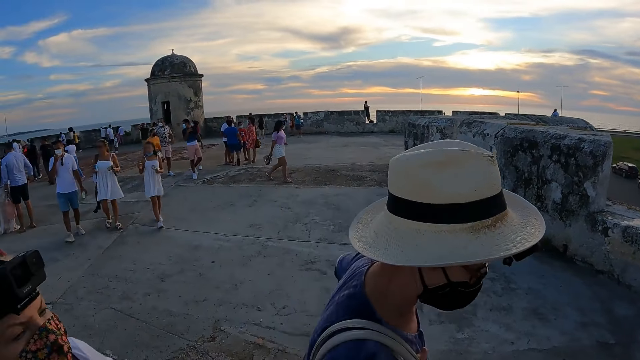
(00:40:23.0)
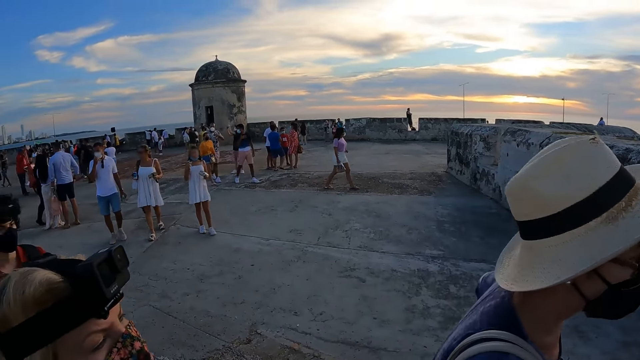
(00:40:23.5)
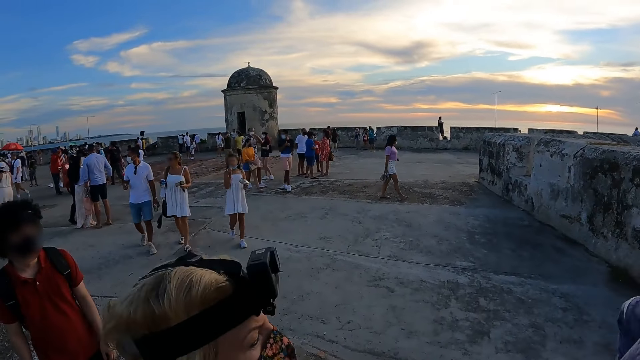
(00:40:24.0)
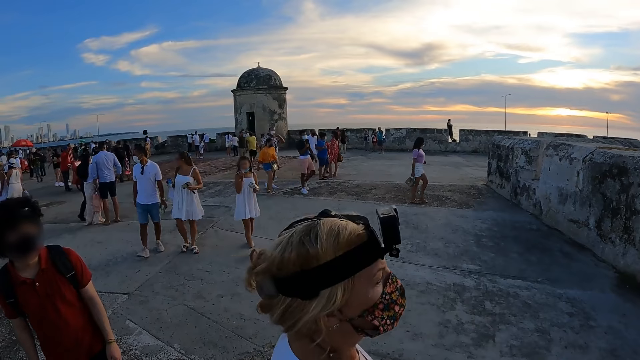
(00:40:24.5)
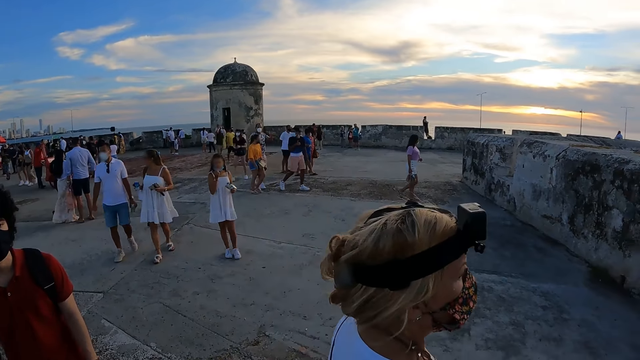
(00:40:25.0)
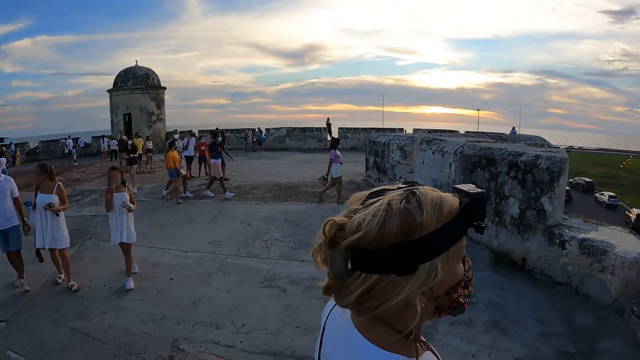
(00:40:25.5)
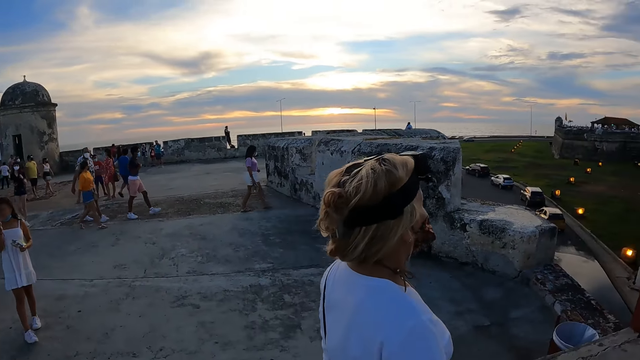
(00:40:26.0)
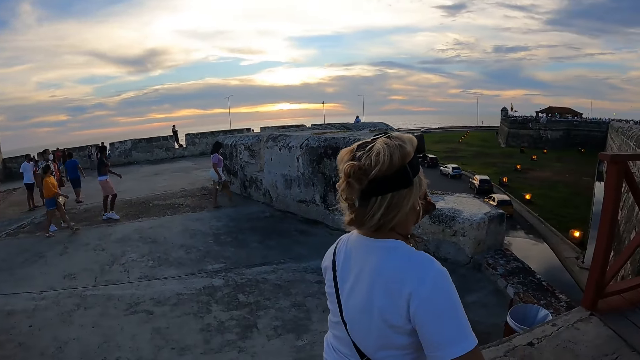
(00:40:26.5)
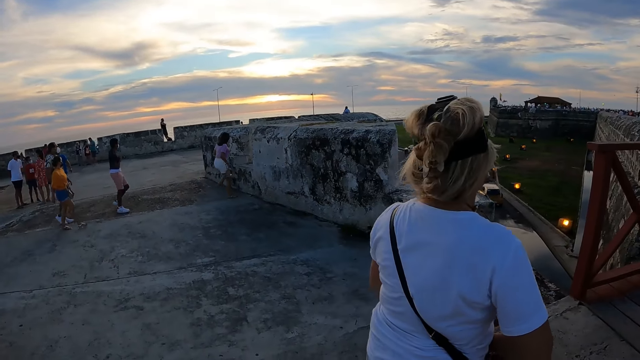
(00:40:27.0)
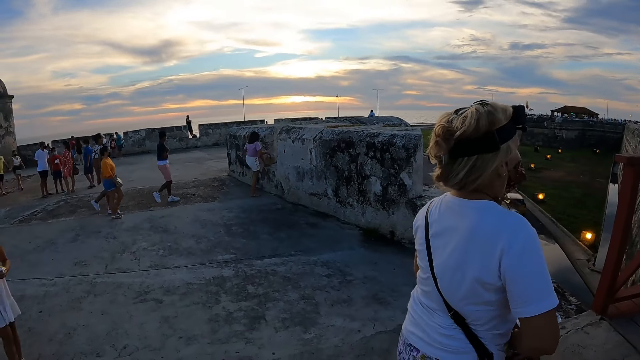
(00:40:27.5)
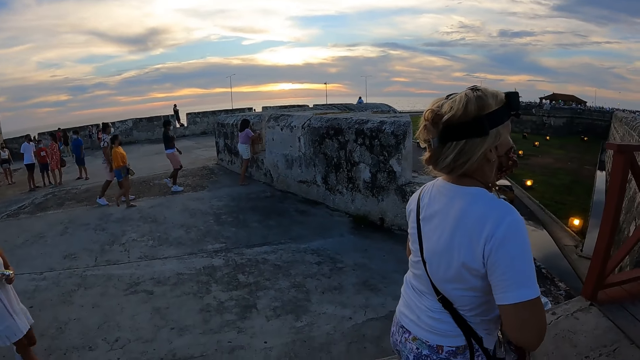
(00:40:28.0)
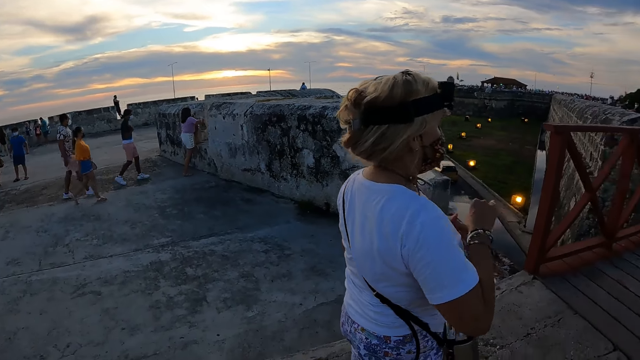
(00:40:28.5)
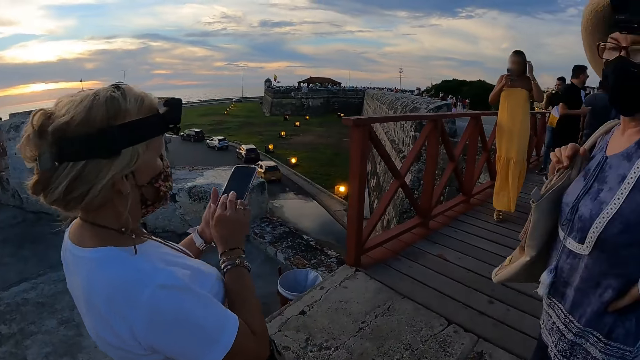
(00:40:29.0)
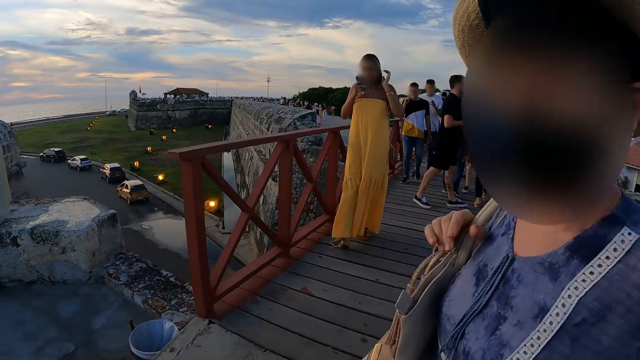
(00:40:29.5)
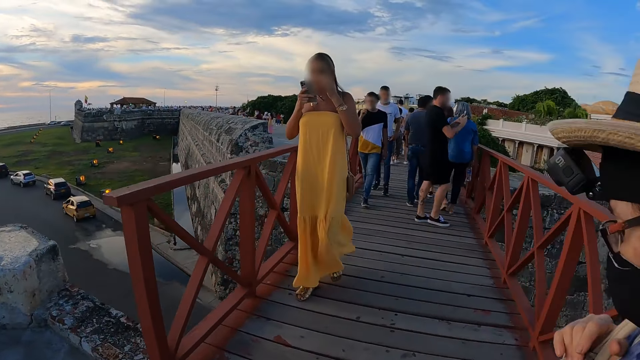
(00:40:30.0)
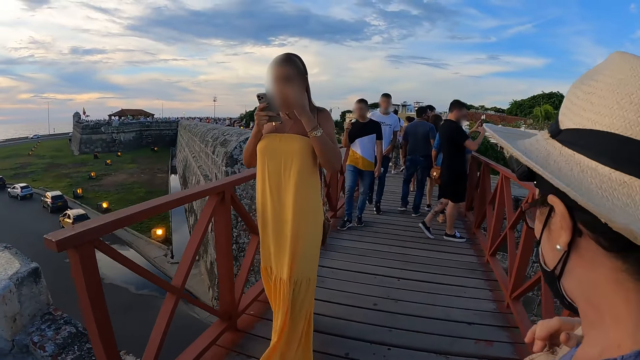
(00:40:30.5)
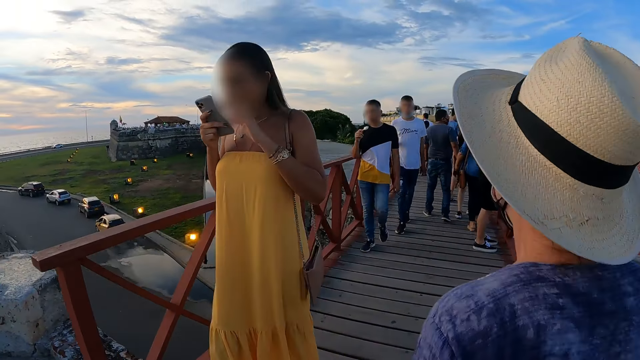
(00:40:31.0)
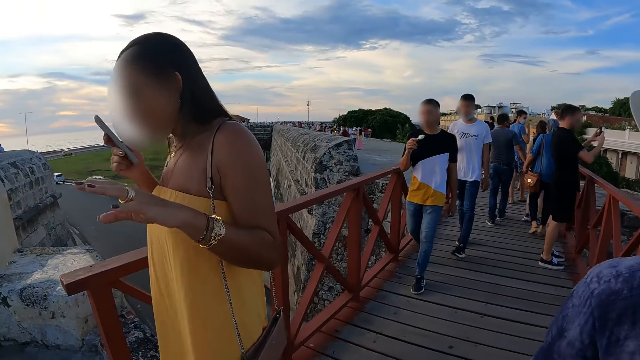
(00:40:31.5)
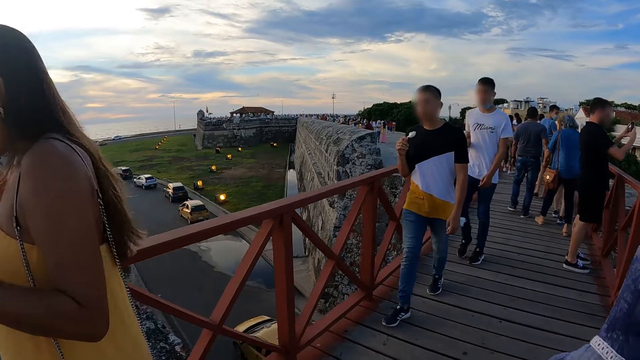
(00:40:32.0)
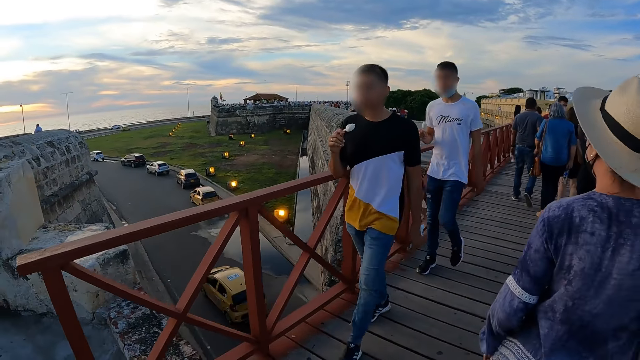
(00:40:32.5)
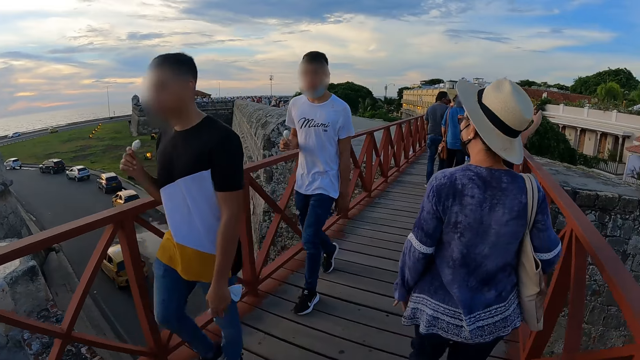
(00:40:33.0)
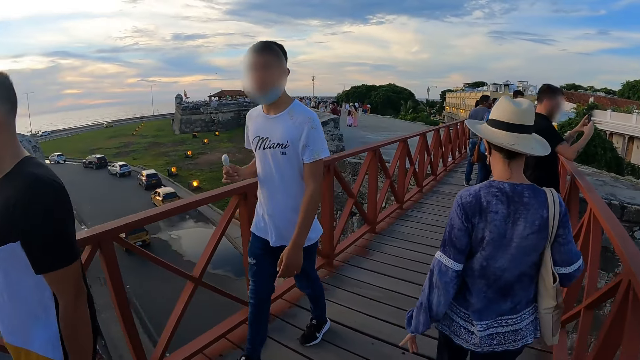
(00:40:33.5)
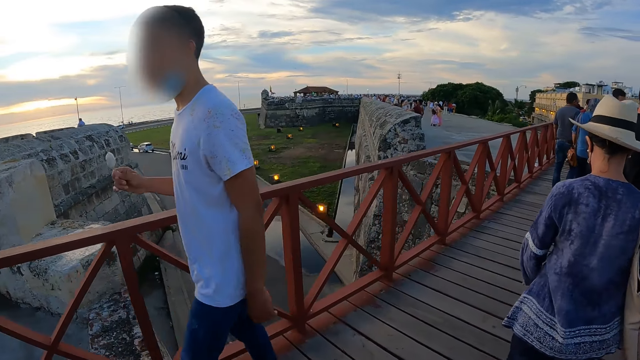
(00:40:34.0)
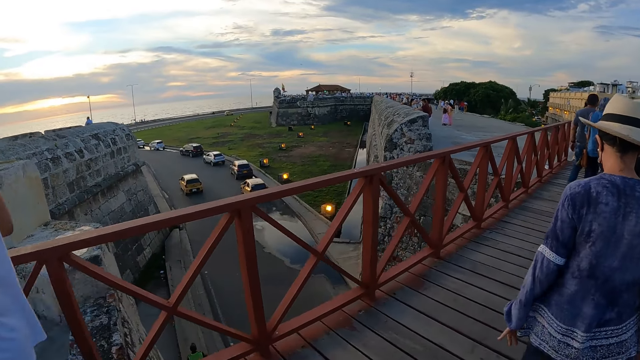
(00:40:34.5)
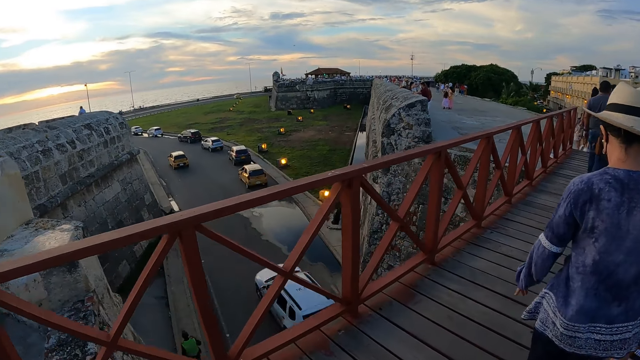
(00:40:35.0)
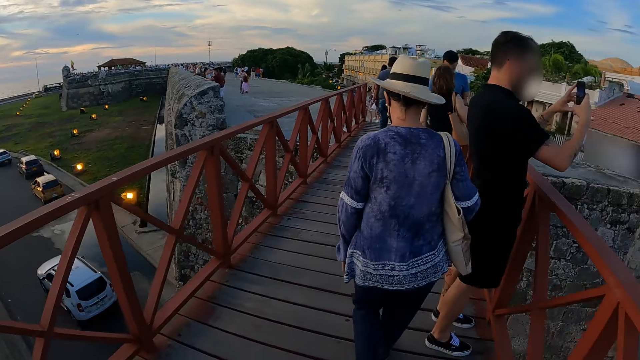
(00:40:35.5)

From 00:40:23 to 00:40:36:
A woman raises the phone with her left hand. The camera wearer and another woman walk across the bridge. A man walks on the bridge.

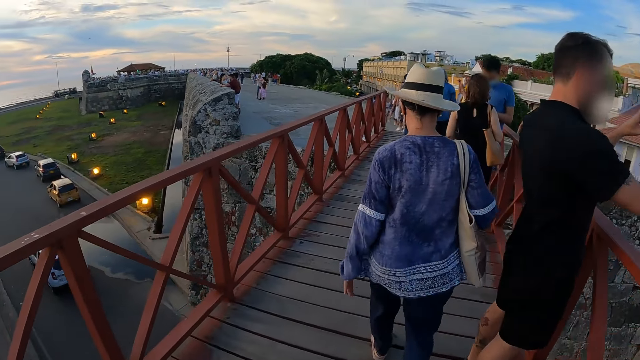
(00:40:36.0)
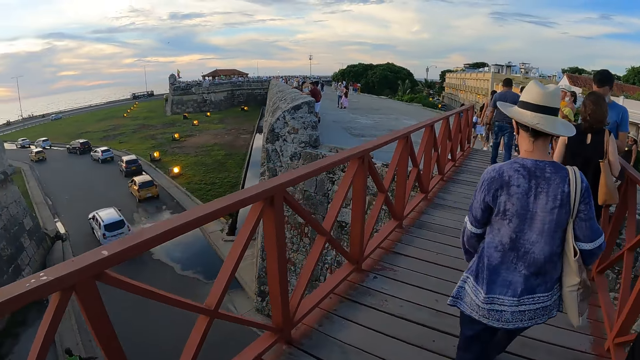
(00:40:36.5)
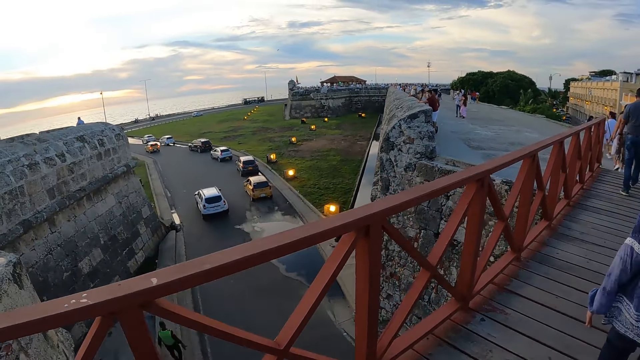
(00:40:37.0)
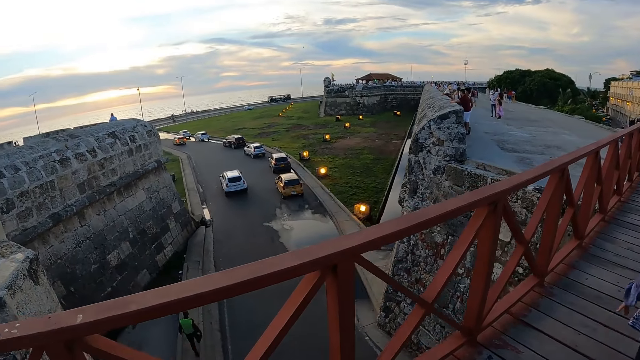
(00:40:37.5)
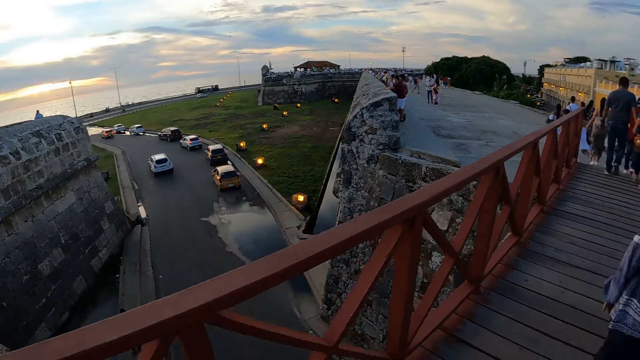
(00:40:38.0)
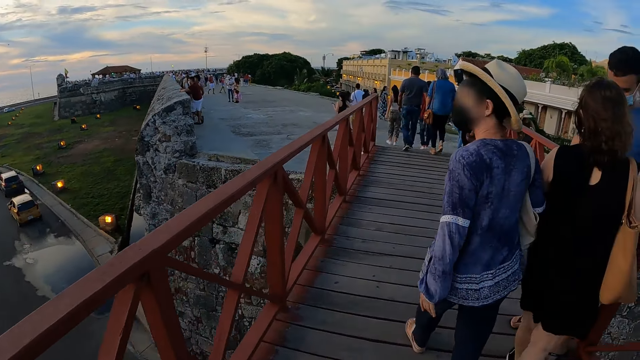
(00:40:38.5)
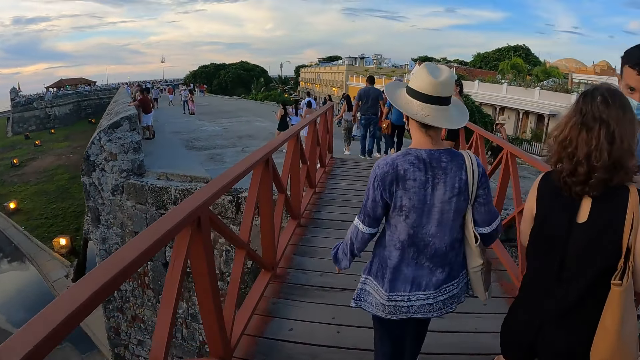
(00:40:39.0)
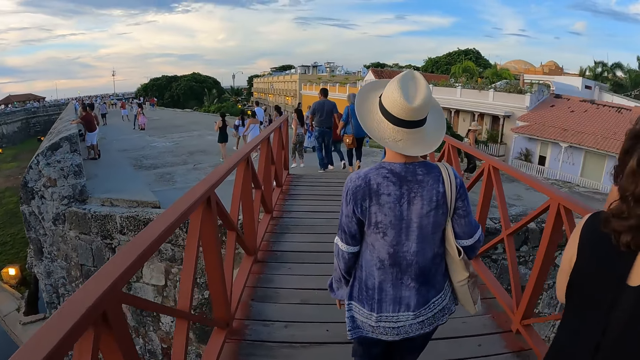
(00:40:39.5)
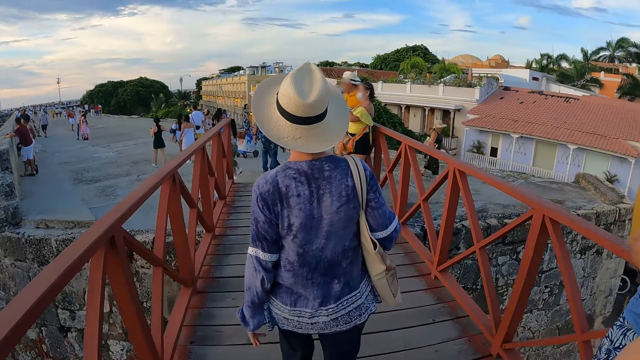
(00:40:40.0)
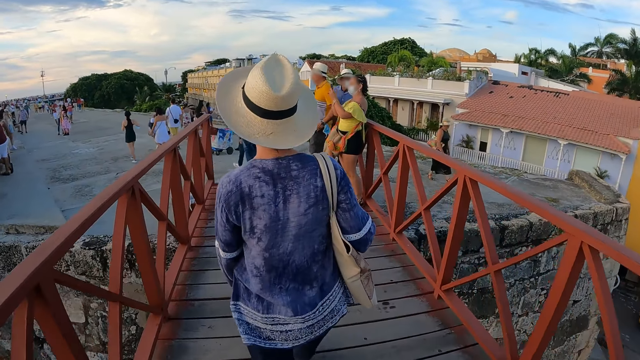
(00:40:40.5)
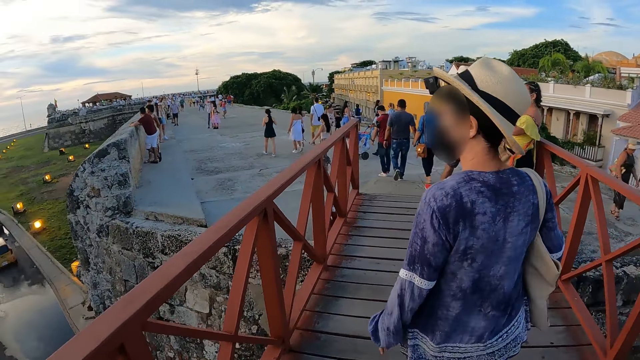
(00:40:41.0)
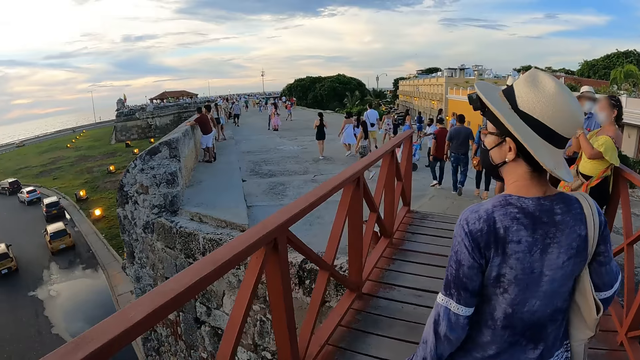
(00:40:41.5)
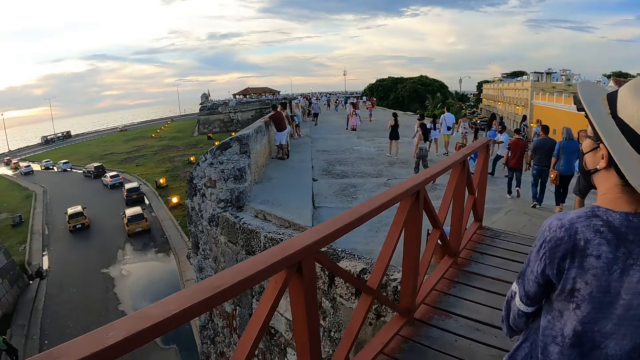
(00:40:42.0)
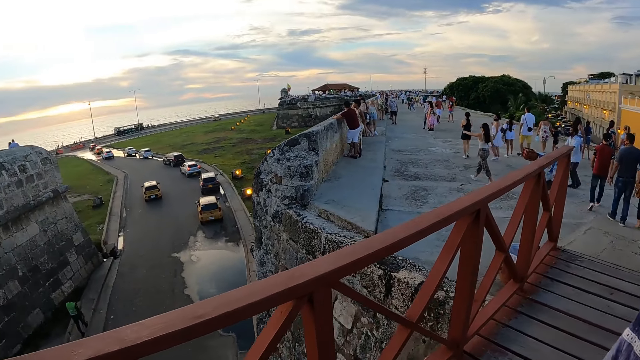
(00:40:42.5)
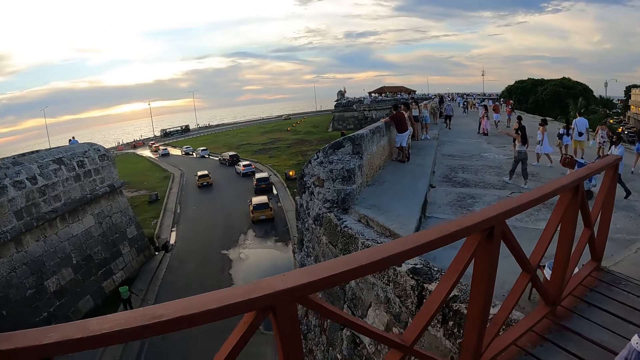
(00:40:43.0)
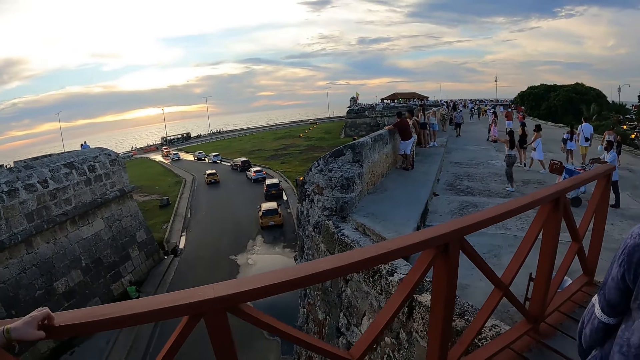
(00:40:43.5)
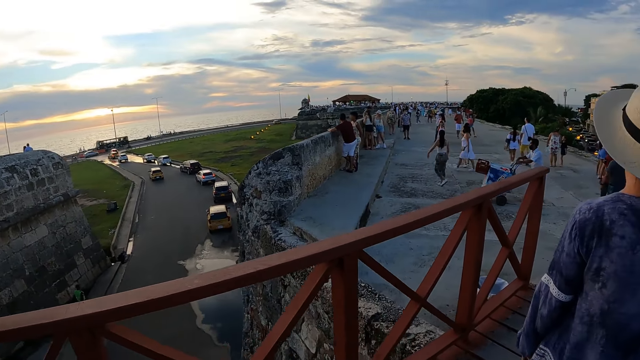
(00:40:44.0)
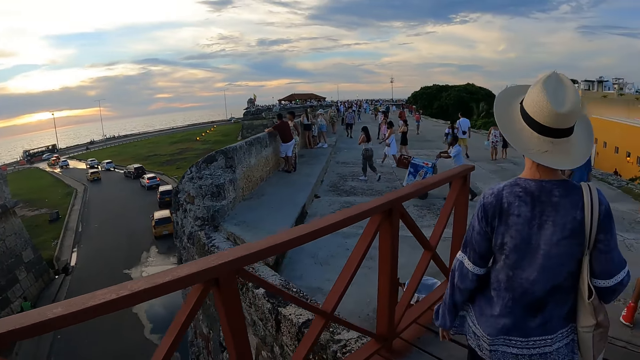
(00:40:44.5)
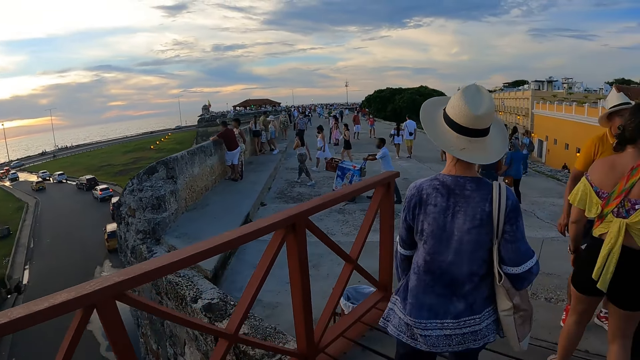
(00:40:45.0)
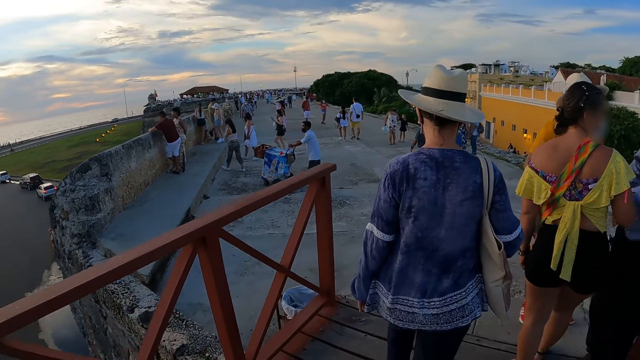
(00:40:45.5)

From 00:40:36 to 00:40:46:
The camera wearer walks on the bridge.
